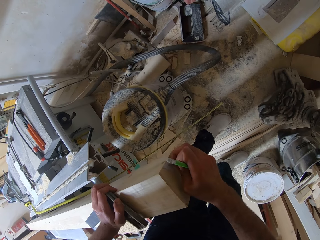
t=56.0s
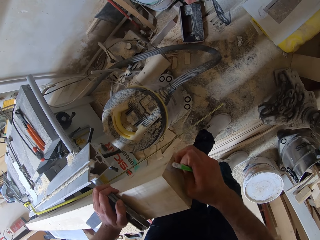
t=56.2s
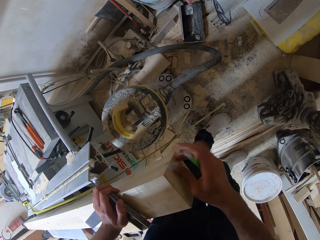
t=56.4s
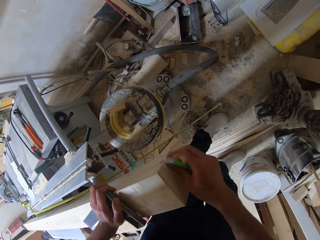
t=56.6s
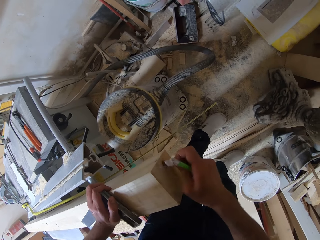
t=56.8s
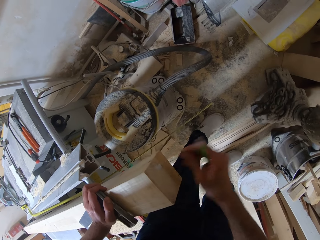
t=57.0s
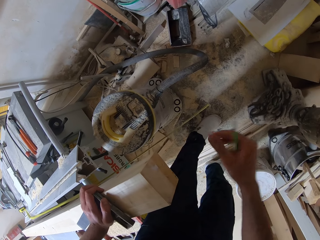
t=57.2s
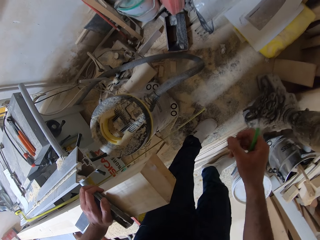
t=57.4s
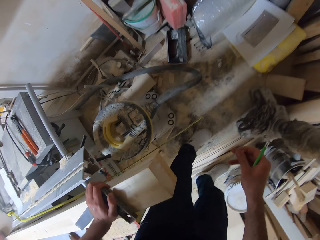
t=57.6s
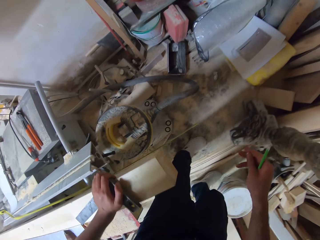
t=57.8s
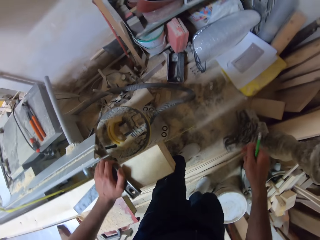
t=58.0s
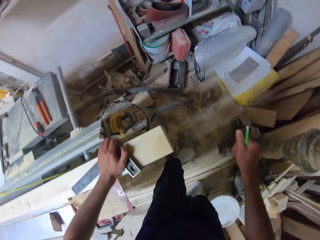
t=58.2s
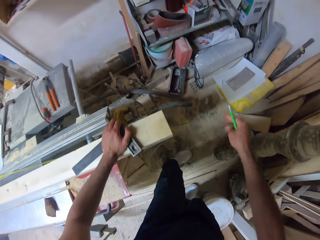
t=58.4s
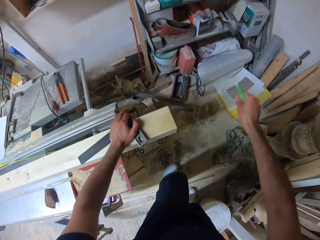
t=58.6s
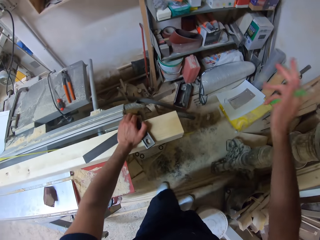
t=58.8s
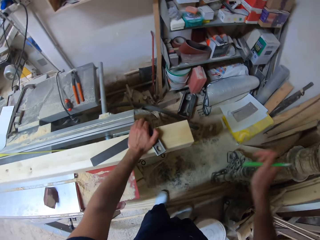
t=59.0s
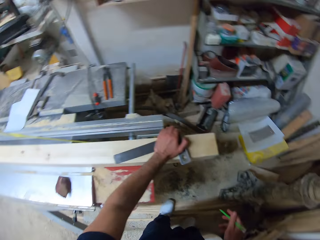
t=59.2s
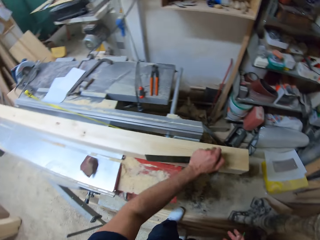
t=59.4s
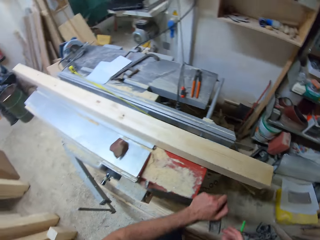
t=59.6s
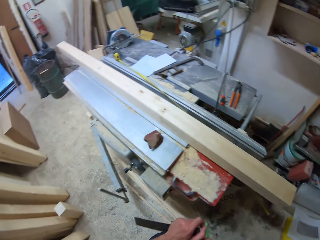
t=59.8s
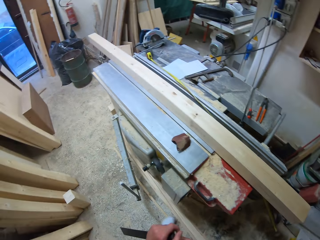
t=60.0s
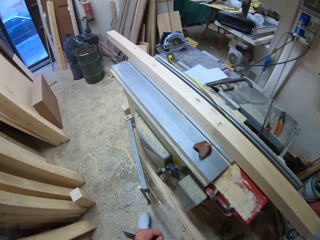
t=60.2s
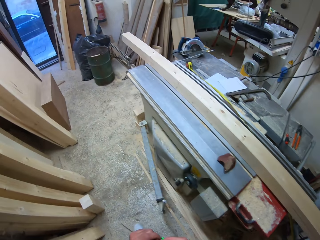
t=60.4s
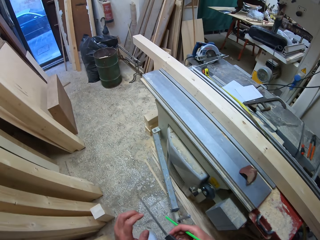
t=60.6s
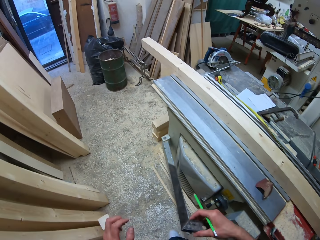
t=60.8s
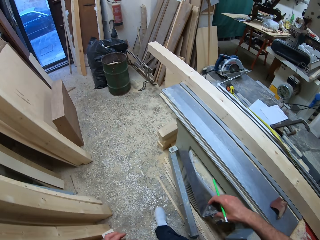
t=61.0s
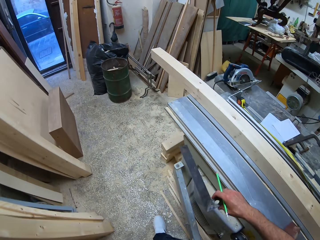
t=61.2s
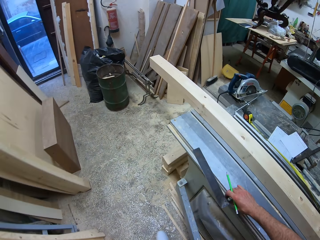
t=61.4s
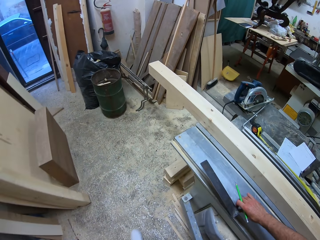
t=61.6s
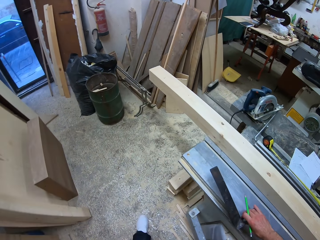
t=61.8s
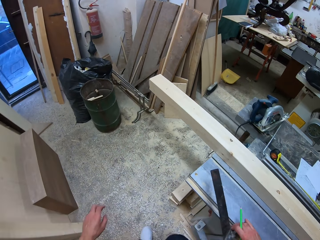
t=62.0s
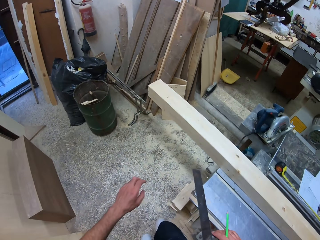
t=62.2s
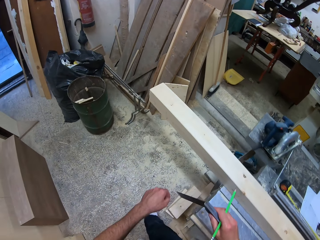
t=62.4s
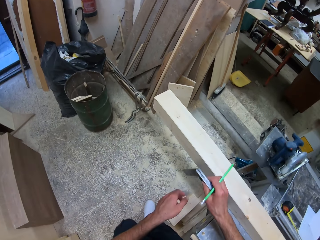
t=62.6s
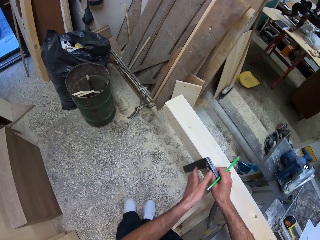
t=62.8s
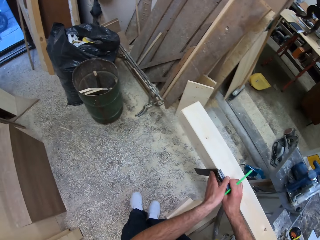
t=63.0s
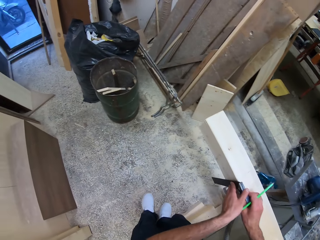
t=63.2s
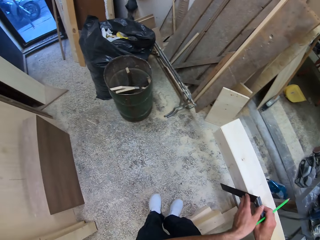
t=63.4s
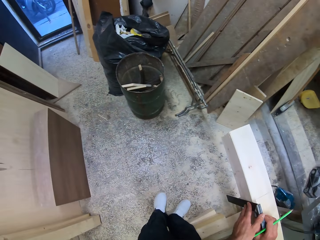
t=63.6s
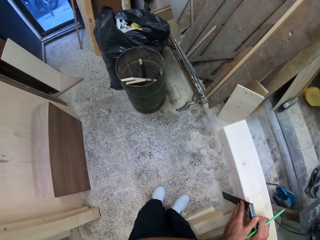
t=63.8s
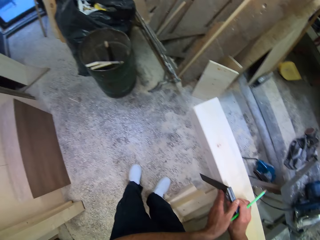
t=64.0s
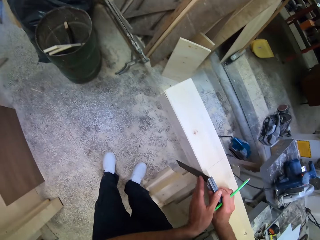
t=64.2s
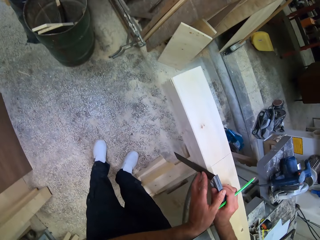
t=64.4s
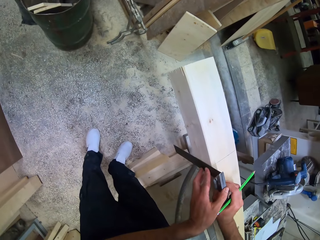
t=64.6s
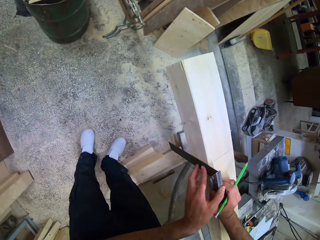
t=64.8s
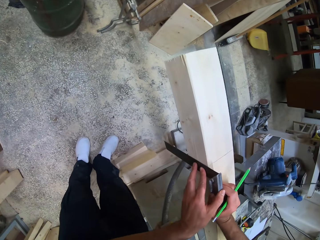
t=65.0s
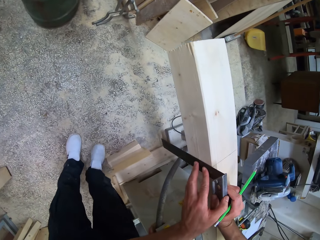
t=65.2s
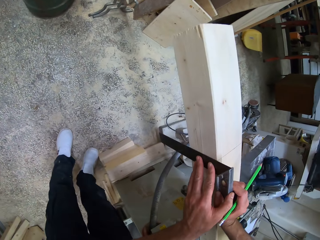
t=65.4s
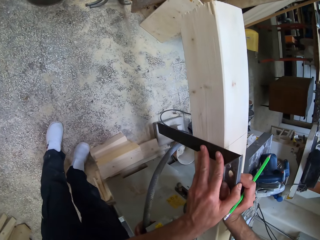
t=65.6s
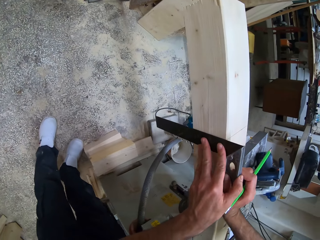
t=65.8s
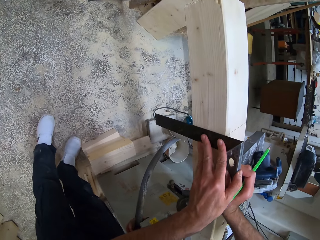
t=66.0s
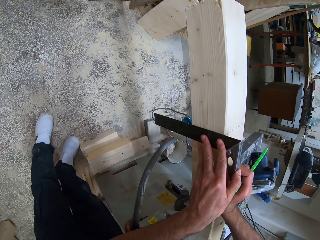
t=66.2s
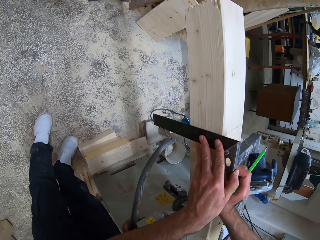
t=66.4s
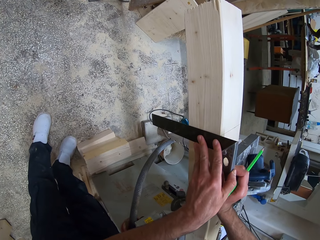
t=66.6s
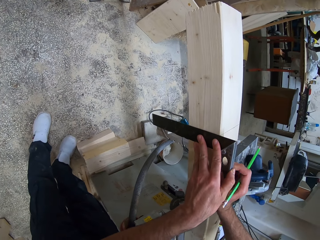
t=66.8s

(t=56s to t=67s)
The camera wearer drops the paper tag or sticker on the floor. They walk around the work bench. They measure the timber or piece of wood with a try square or tri-square. They place the tri-square on the side of the piece of wood.

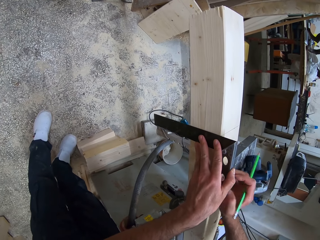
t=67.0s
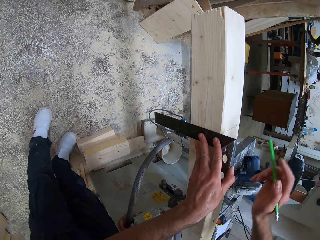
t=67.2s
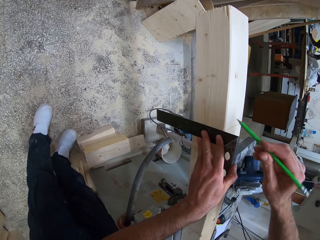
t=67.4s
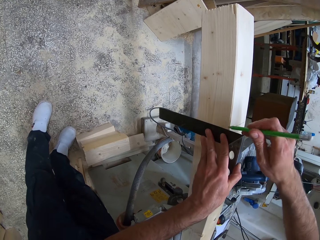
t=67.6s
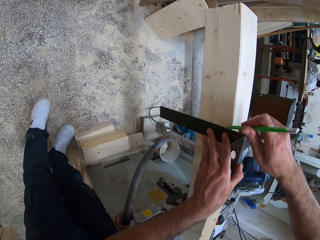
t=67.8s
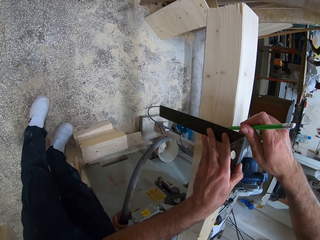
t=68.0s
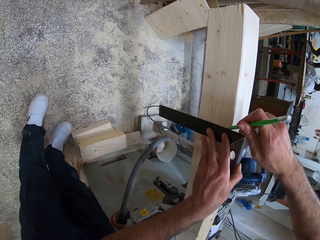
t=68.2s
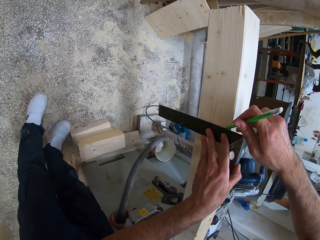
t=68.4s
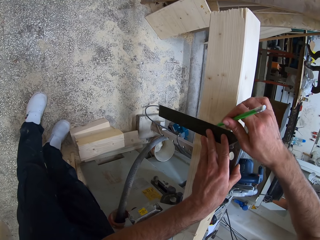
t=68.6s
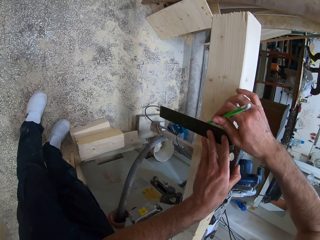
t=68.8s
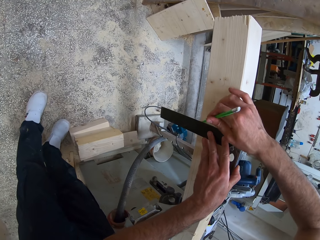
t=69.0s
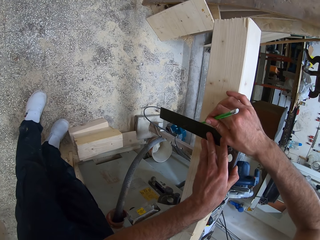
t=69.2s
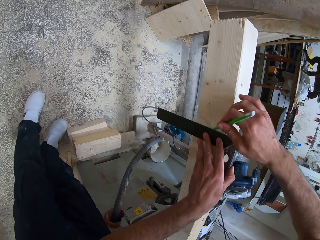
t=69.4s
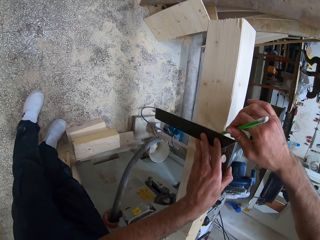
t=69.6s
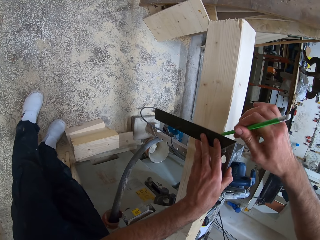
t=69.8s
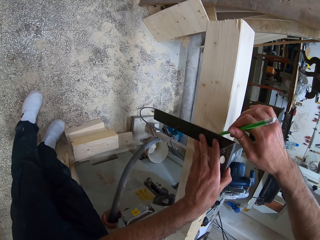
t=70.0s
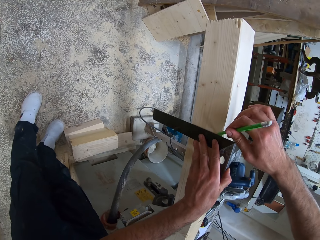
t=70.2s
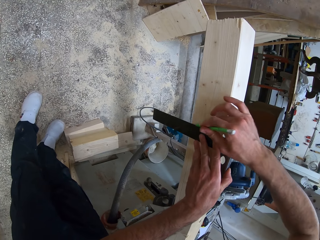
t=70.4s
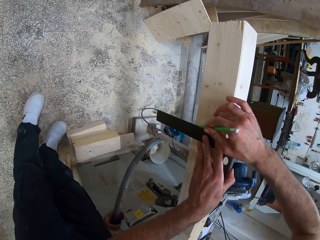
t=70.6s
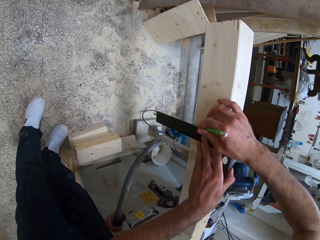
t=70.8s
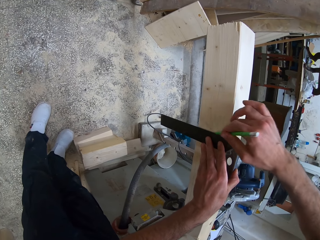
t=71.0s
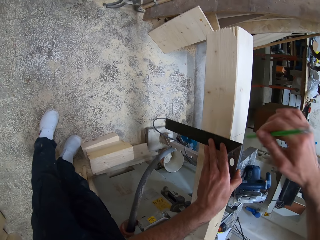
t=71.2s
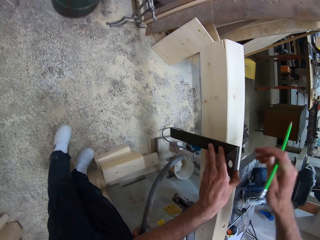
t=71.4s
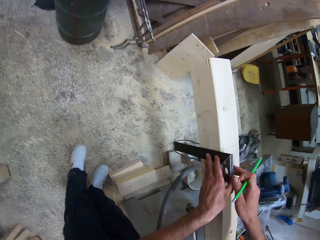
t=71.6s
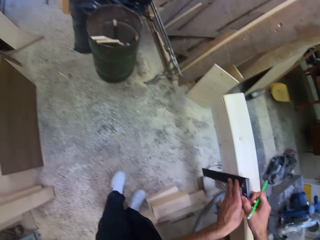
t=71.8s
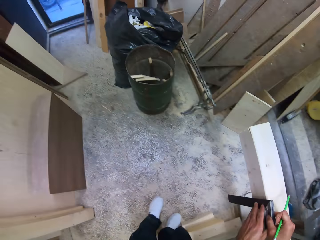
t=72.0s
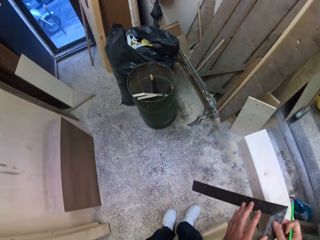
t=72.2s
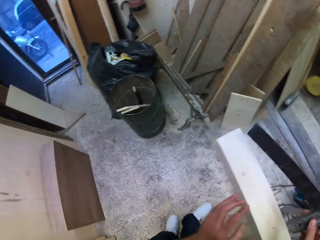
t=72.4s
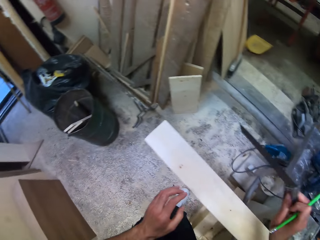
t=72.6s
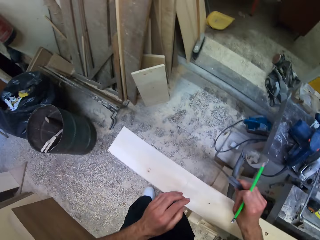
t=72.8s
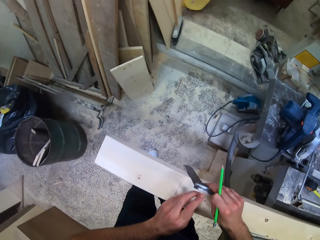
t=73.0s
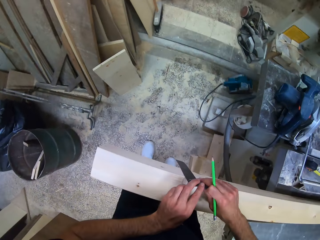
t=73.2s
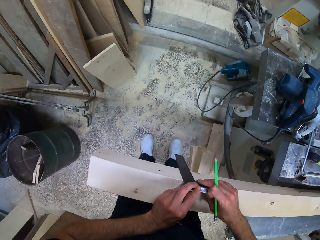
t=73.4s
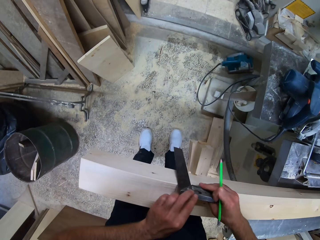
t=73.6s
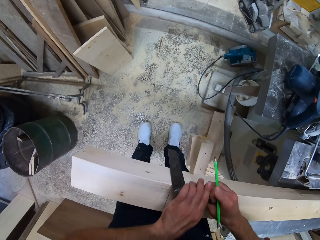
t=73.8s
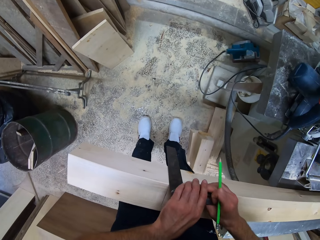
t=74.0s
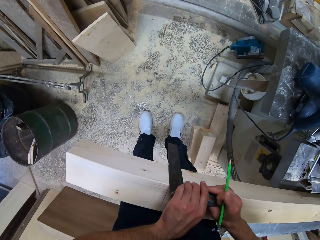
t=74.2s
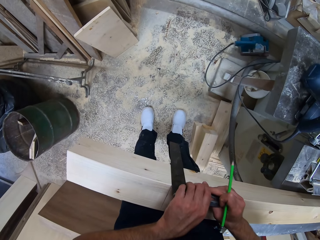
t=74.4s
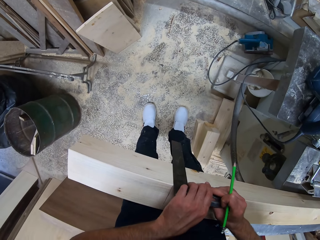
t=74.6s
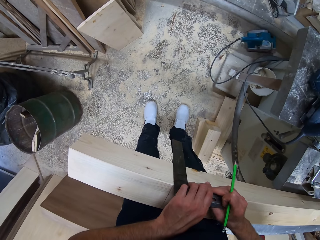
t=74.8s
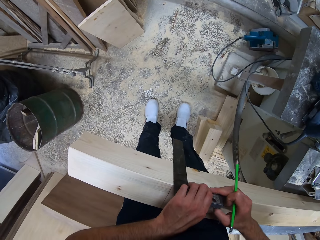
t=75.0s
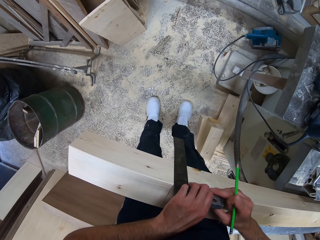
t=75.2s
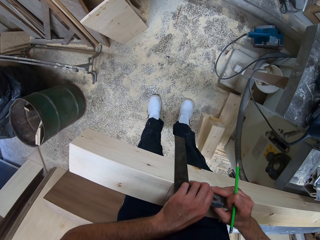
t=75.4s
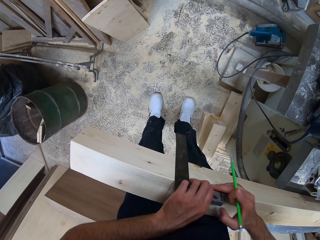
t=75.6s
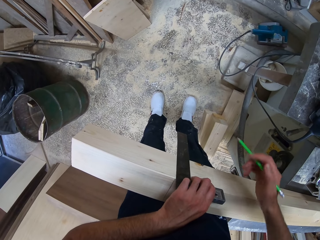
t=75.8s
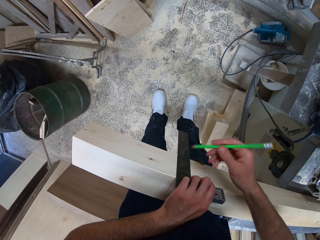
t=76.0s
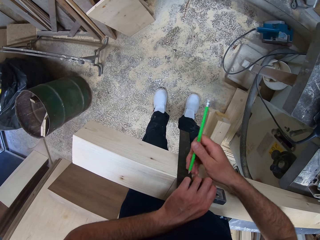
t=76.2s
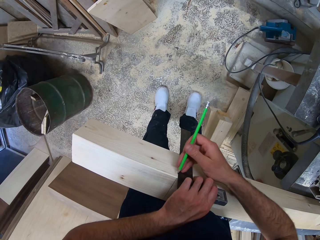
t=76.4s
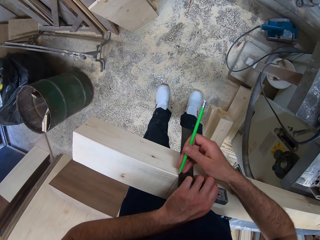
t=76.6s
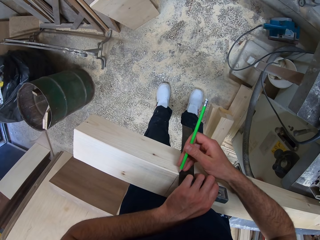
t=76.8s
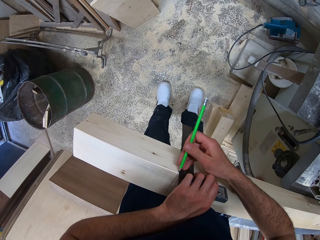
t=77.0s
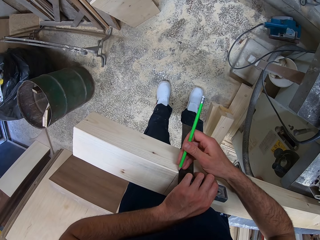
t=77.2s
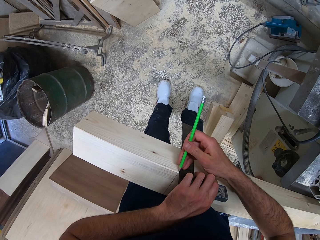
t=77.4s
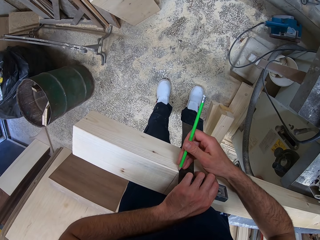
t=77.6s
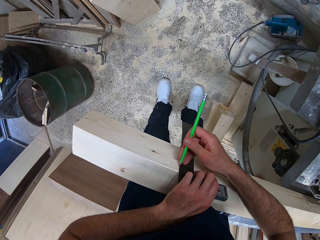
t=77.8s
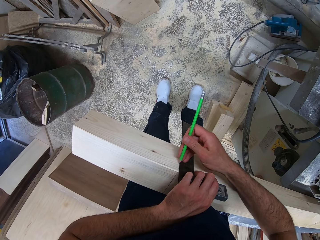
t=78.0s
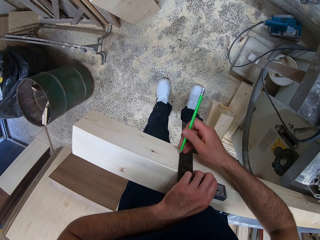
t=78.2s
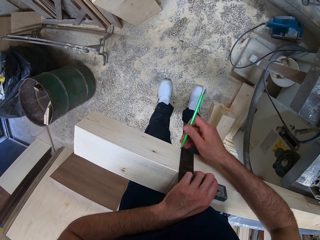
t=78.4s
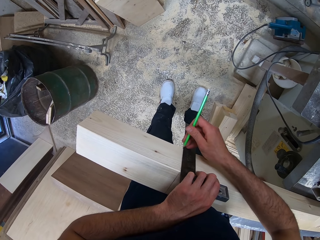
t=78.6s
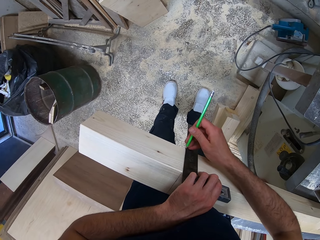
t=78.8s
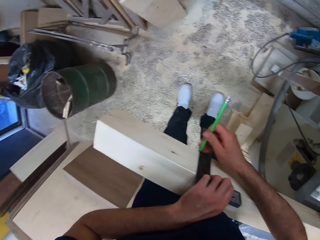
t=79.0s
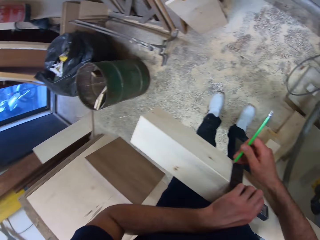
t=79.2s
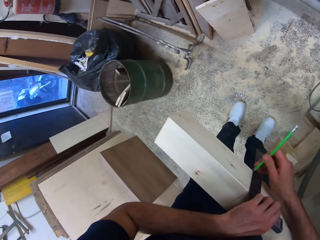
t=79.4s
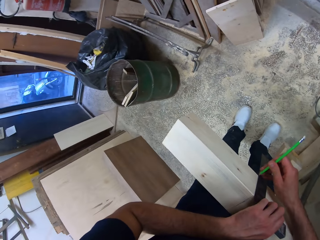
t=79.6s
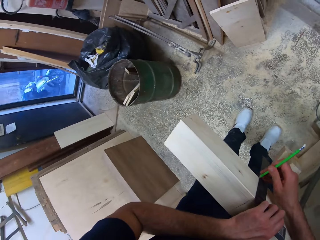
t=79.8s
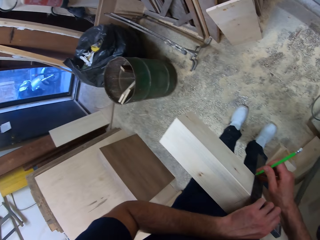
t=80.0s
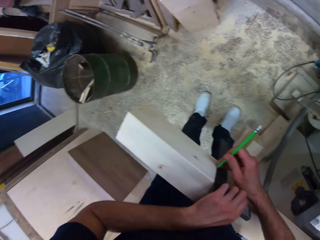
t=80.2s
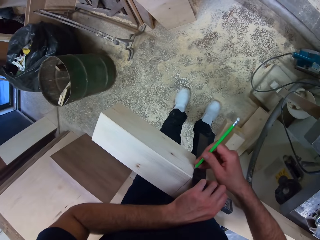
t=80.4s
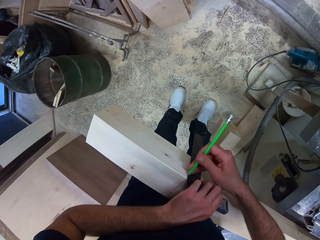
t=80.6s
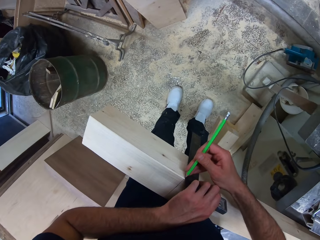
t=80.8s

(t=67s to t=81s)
The camera wearer marks the piece of wood or timber with the pencil. They measure the timber with a try square or tri-square. They place the tri-square on the other side of the piece of wood. They mark the piece of wood with the pencil.
